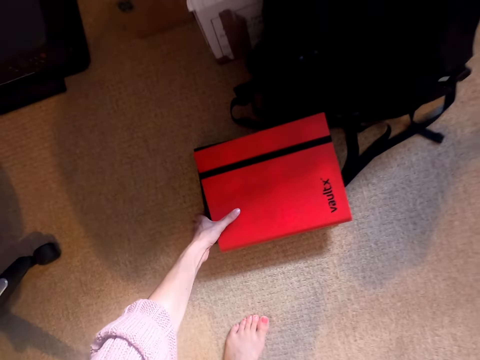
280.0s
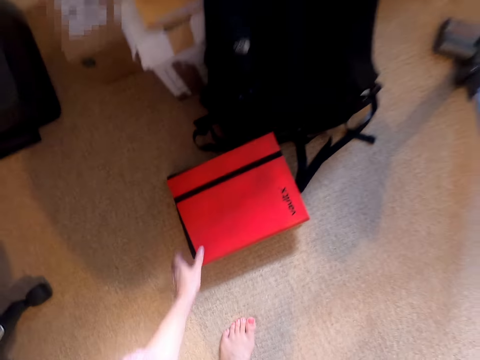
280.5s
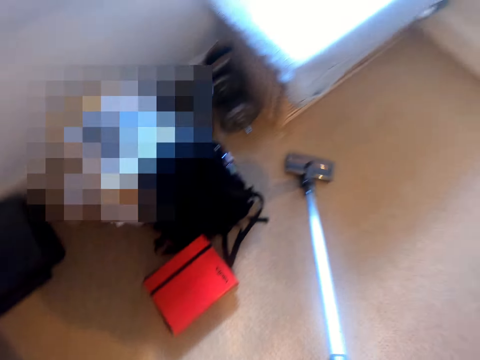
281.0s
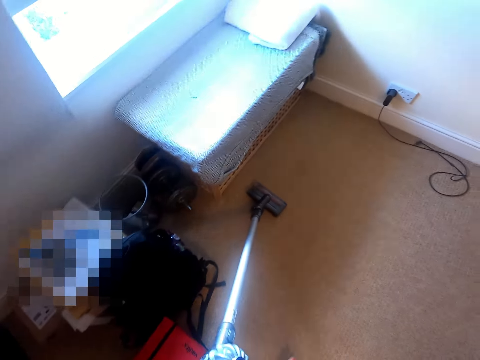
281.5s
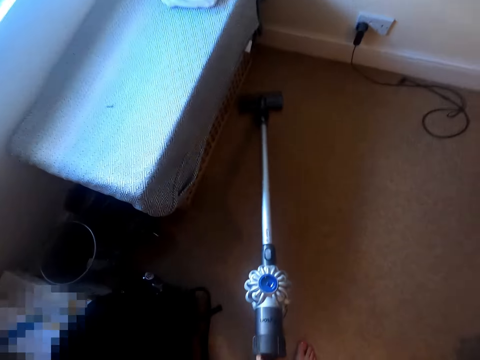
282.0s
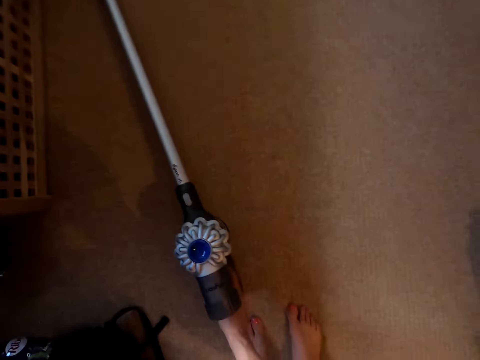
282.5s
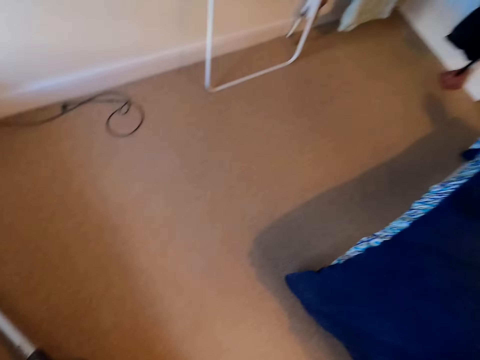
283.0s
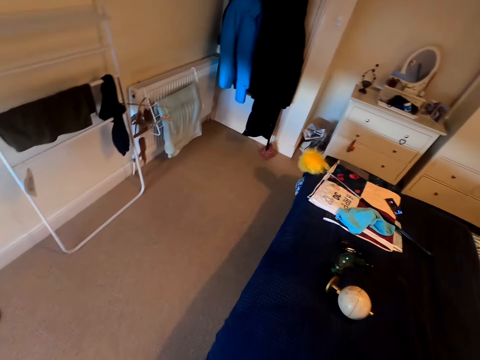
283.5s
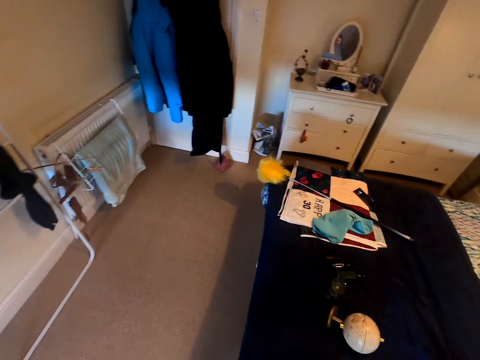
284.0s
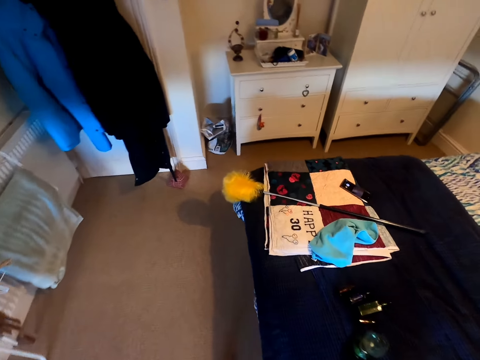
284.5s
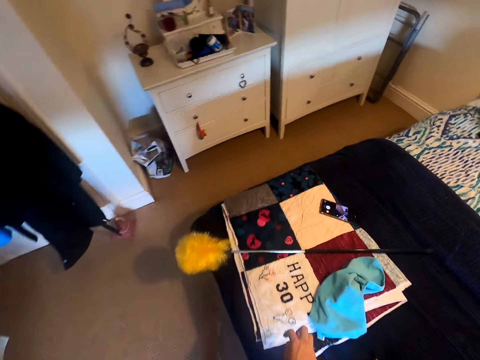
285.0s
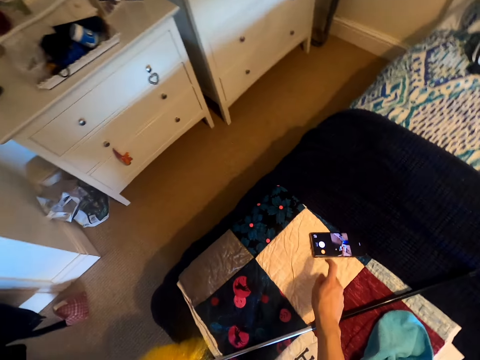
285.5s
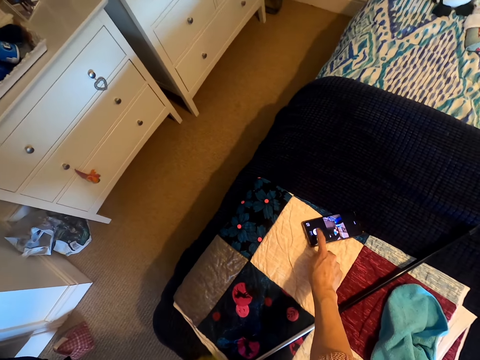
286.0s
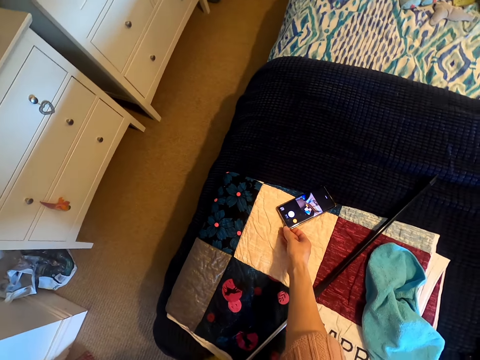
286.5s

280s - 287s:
The camera wearer turns off the vacuum cleaner. They touch something. They put the vacuum cleaner on the floor. They clean the floor with the vacuum cleaner. They move around. They tap on the phone.
